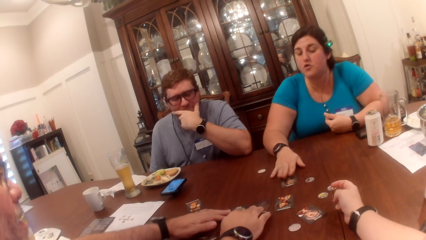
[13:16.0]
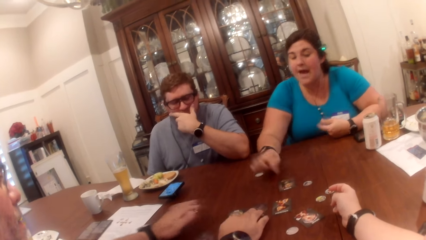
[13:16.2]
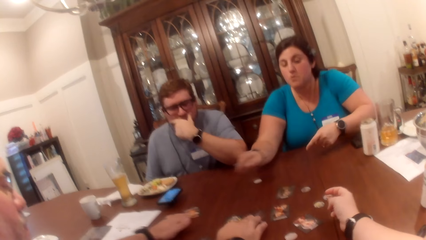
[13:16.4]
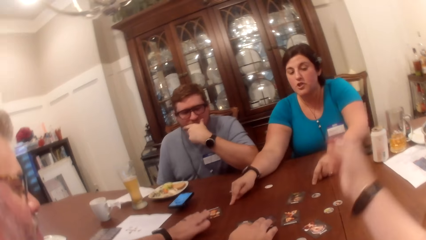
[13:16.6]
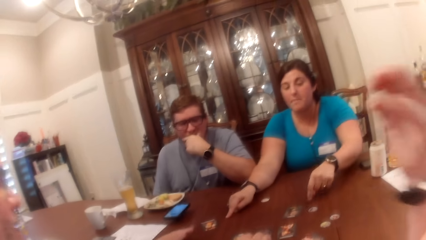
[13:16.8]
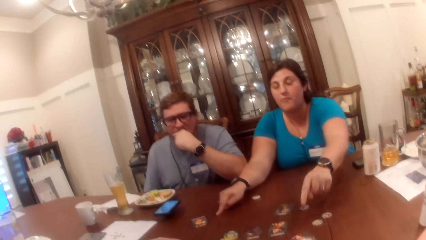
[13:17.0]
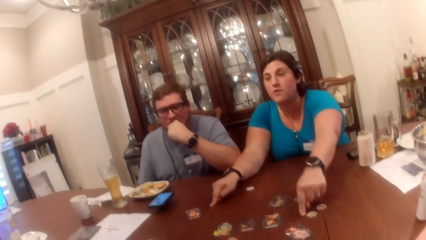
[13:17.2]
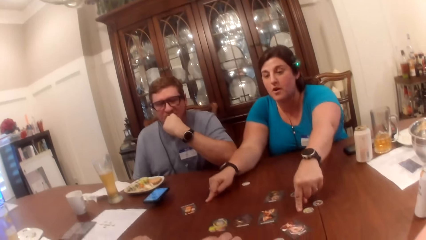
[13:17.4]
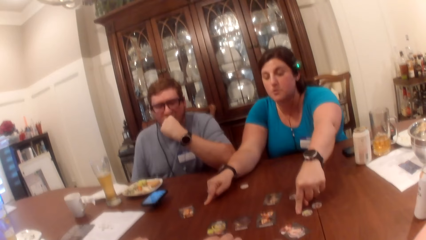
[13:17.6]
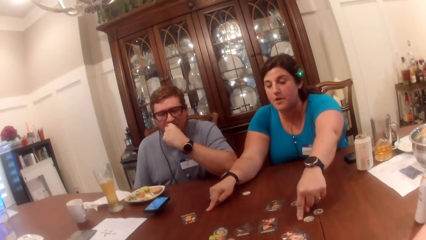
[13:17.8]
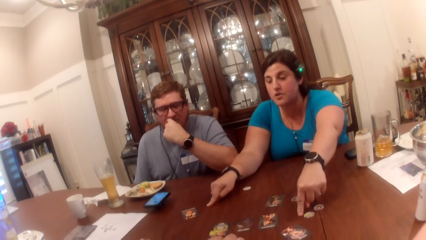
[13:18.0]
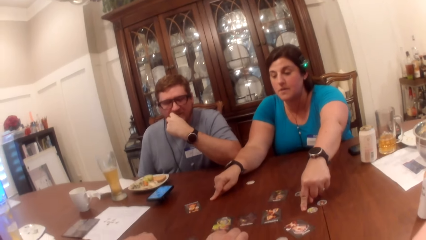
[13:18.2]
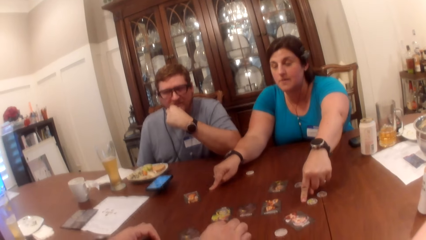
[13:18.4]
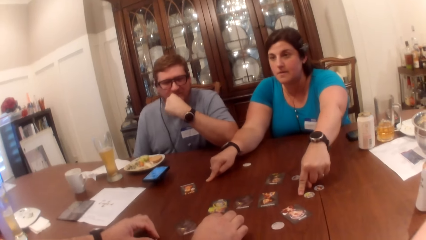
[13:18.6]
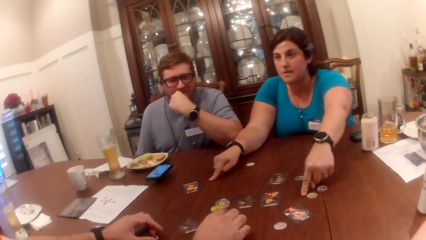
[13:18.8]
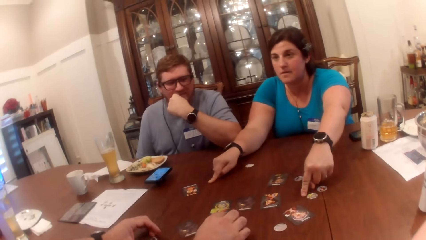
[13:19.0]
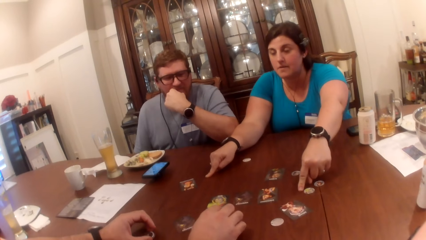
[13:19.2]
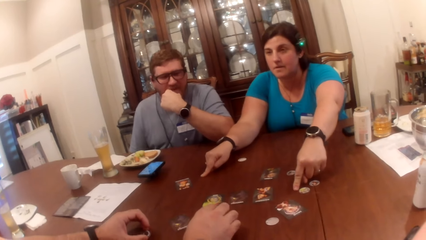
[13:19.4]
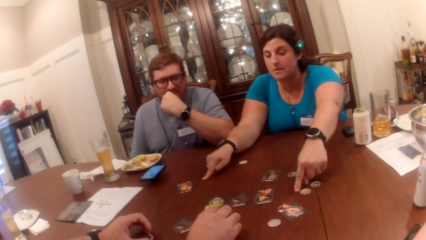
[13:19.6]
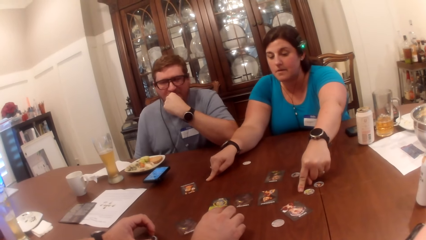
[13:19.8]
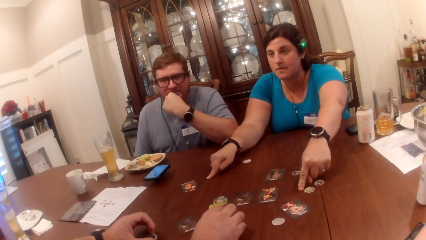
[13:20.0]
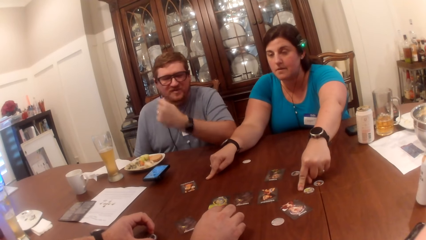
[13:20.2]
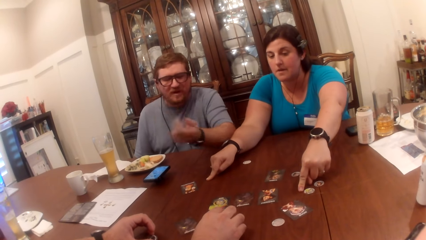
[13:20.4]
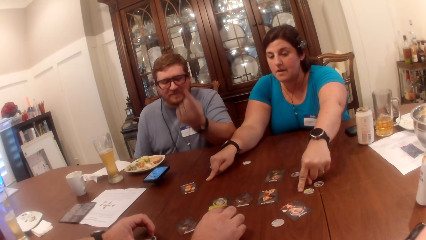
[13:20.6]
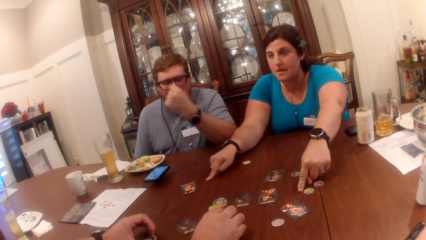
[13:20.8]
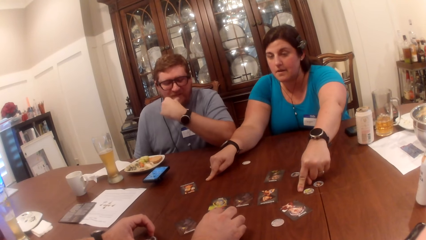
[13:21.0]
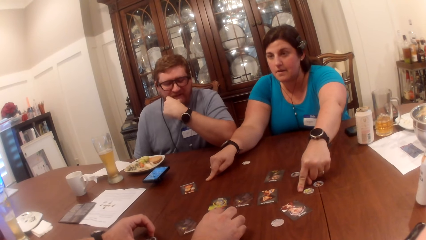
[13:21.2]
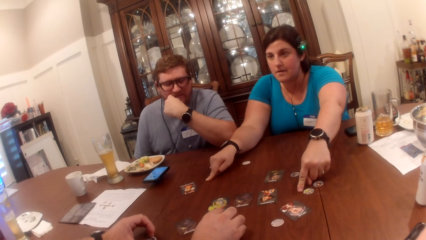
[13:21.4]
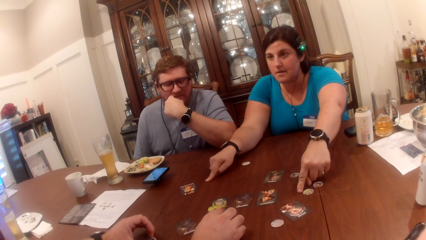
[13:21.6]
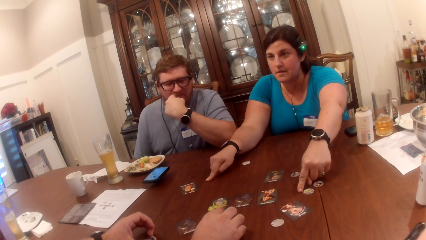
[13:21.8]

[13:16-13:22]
The camera wearer looks at a man and a woman.

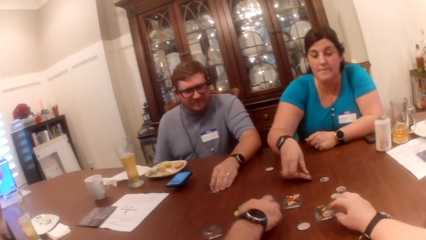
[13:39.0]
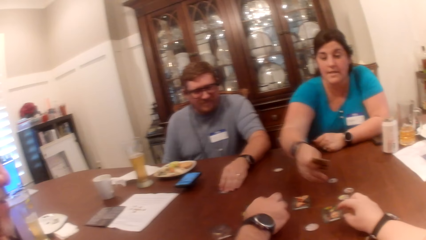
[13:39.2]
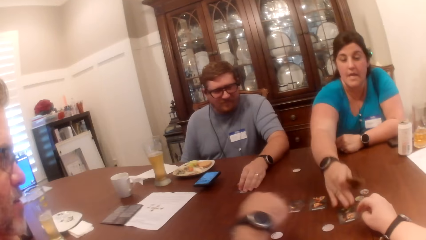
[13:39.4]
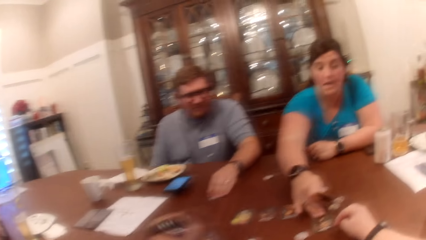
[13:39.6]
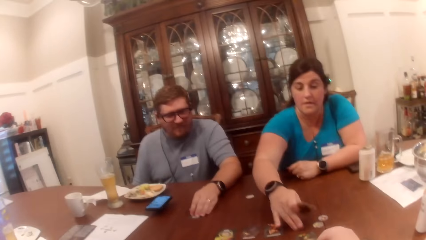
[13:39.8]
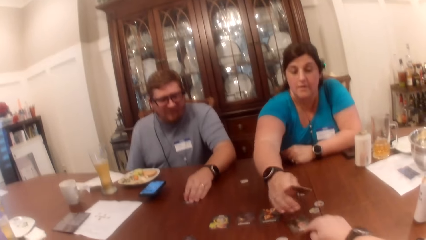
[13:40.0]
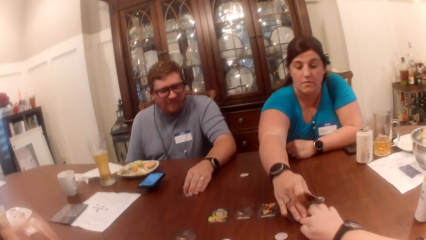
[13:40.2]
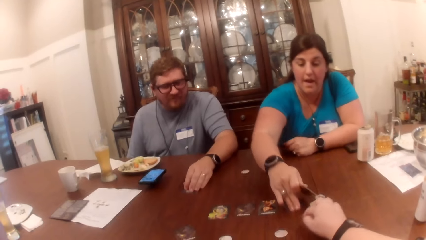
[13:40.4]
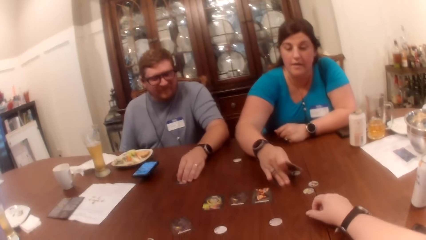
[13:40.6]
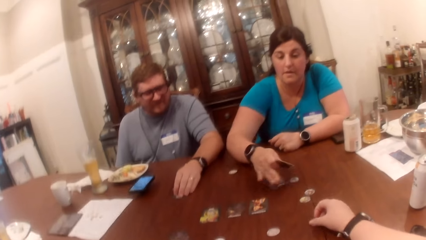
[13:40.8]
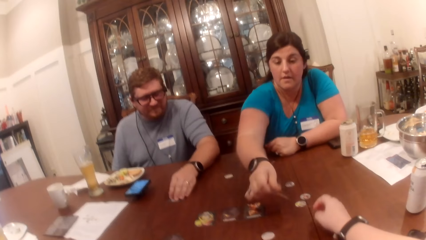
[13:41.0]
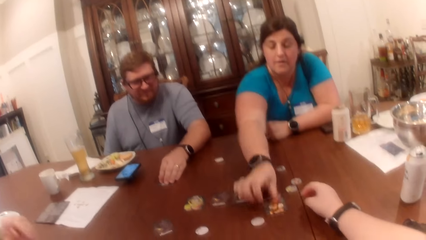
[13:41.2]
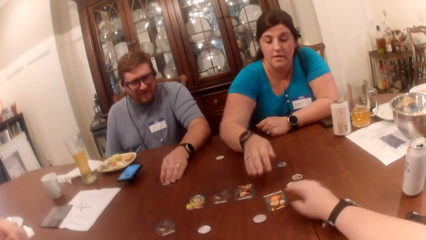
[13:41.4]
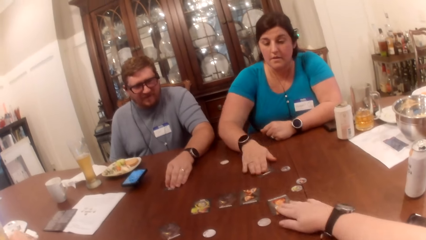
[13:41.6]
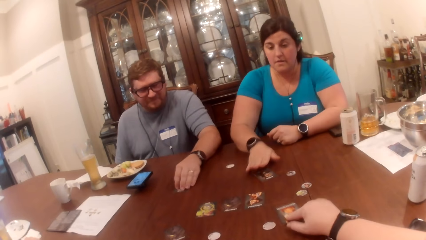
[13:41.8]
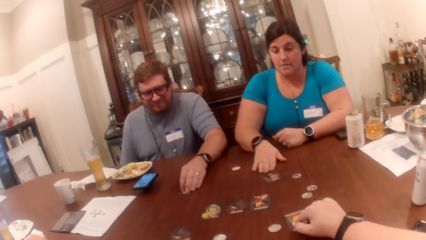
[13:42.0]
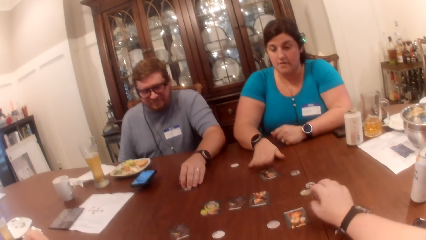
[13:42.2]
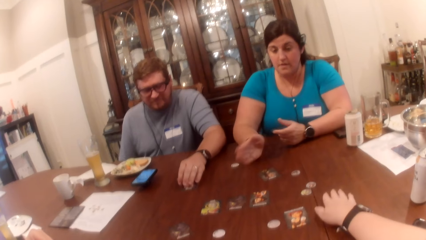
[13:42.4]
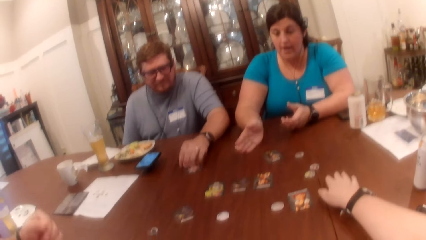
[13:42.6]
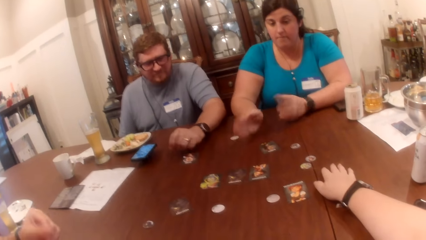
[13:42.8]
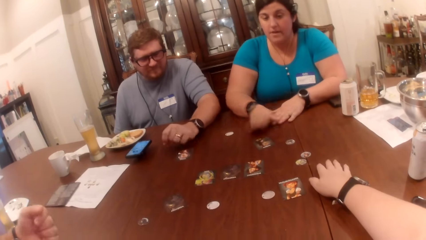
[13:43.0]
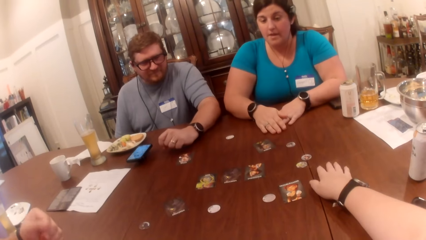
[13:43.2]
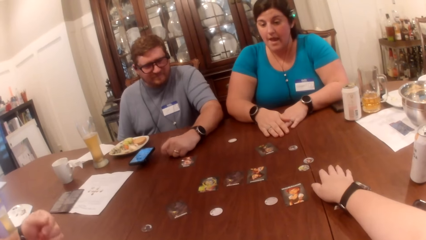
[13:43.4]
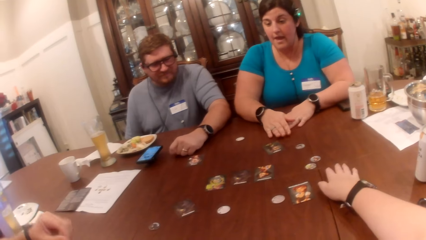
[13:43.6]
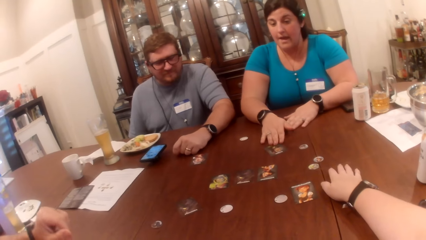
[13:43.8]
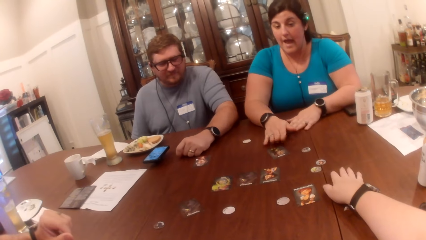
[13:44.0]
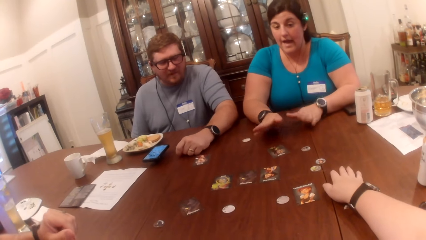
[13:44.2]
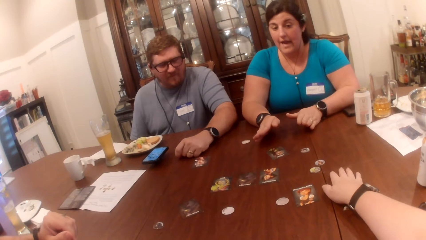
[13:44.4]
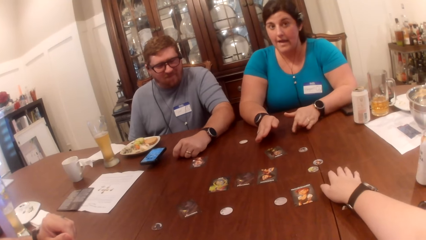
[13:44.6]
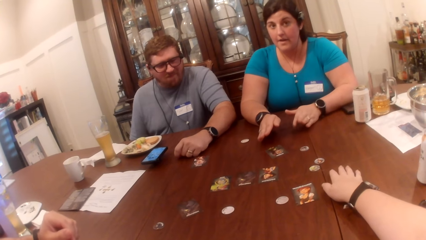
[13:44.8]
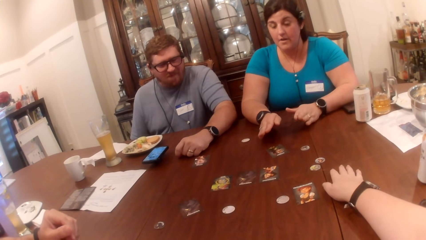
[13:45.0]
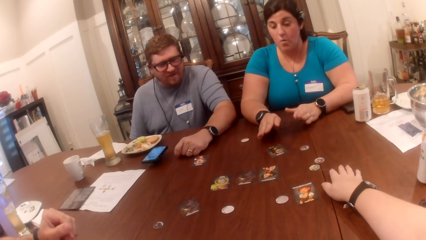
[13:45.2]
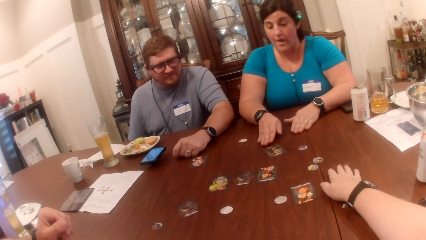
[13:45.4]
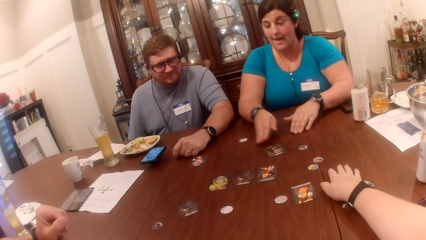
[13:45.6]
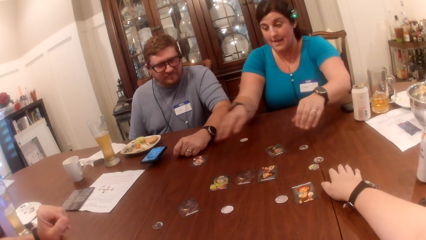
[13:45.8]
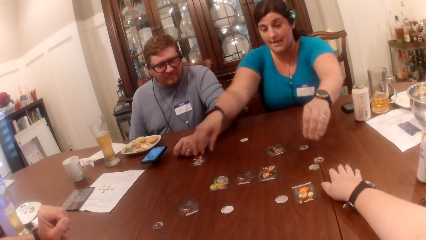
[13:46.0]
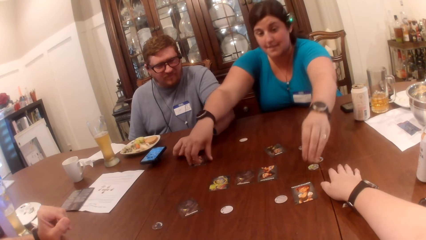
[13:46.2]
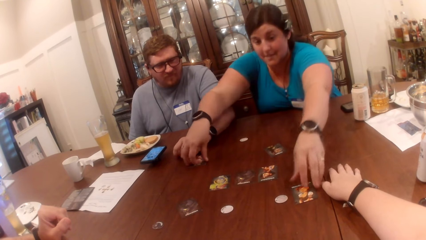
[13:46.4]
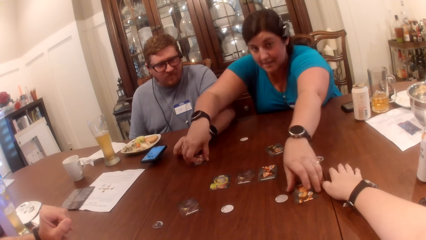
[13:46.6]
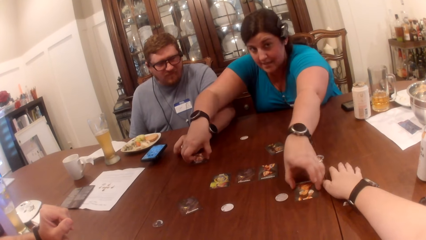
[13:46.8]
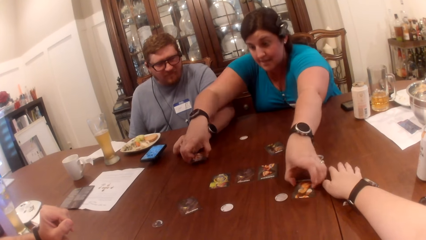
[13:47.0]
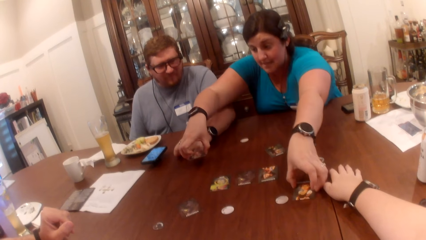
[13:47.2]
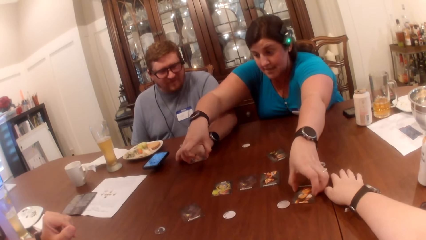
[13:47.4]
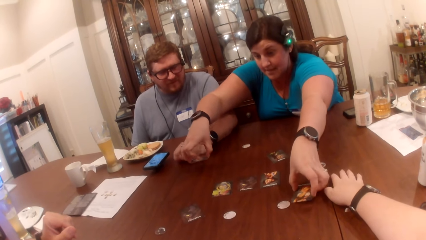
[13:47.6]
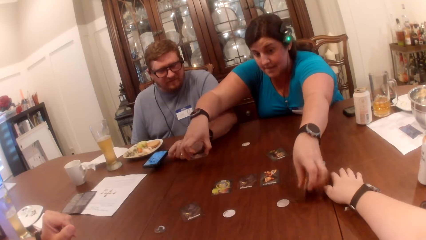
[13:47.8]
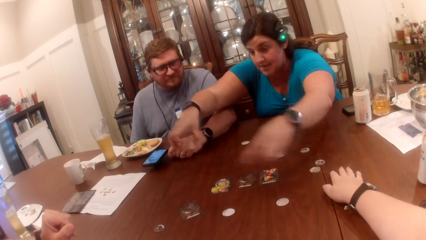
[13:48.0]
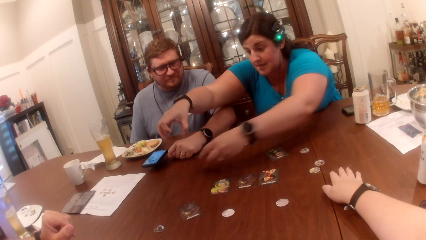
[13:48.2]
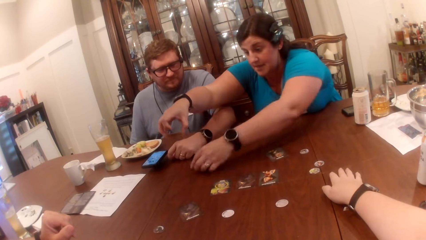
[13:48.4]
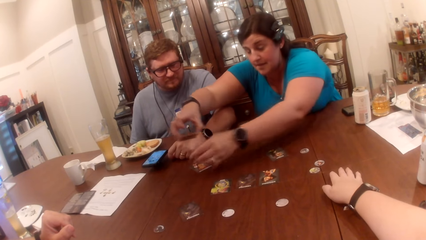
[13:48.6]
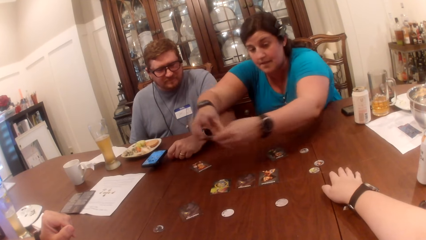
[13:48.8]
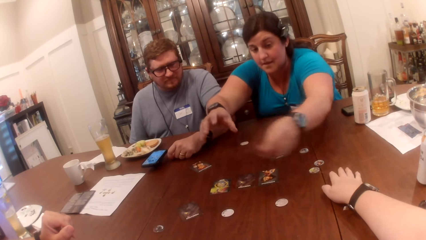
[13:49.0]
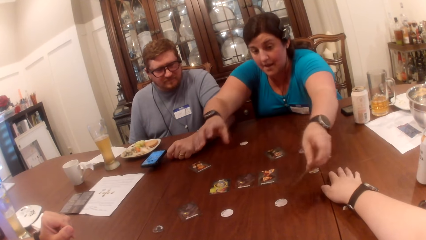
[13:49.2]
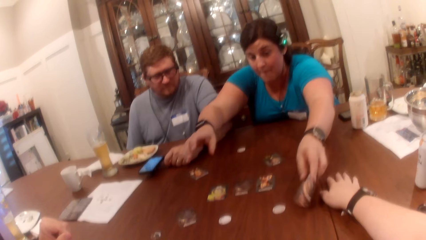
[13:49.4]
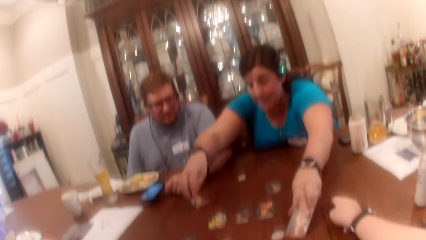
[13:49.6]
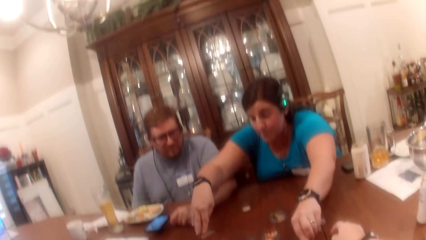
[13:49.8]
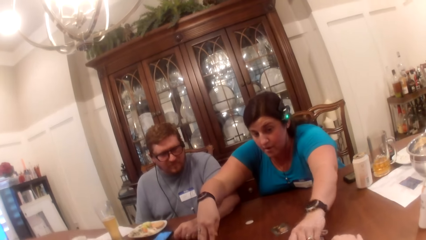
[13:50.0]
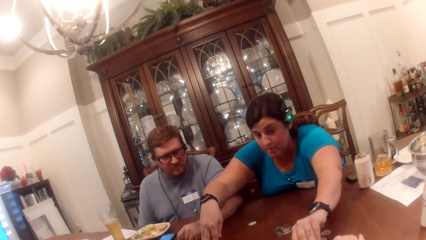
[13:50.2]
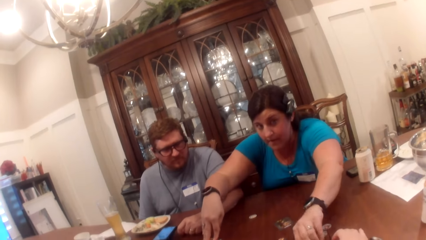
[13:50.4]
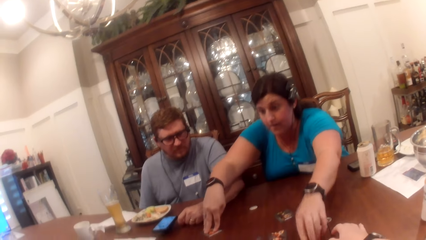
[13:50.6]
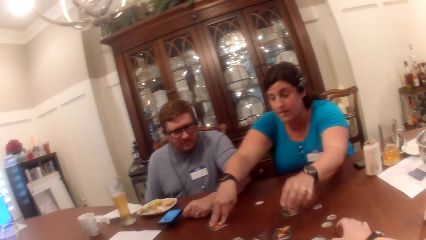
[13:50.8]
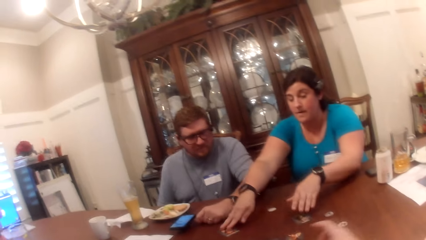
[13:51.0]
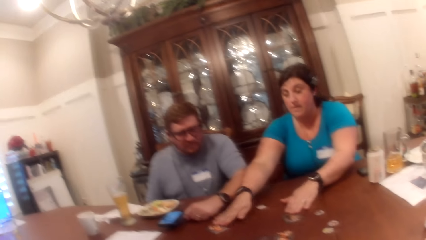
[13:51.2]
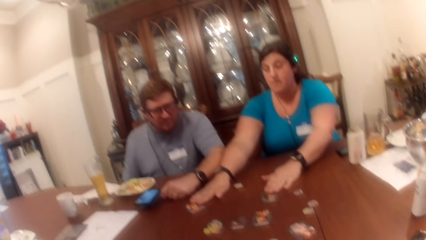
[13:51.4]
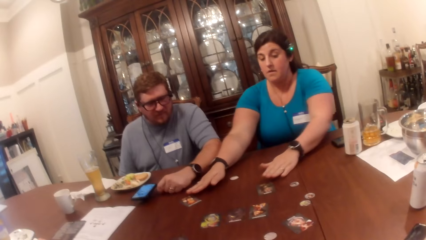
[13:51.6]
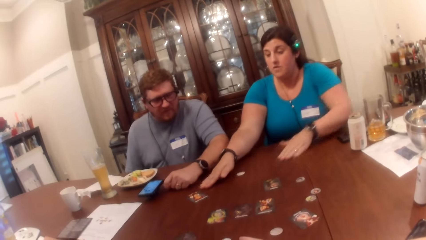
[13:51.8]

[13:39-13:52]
A woman picks up the card from the table with her right hand. The camera wearer gives the woman the card. The woman drops the card on the table with her right hand. The camera wearer touches the card on the table and touches the table. She picks up a card on the table with her right hand. She moves a card on the table with her left hand. Another woman picks cards and puts the card on the table. The camera wearer switches the card from her right hand to her left hand. The other woman puts the card on the table again. The camera wearer drops the card in her left hand on the table. She puts her right hand on the table and puts her left hand on the table.
